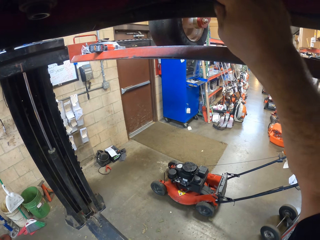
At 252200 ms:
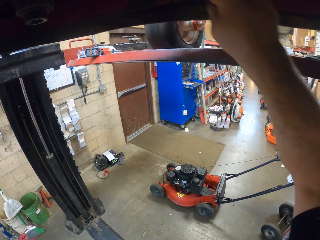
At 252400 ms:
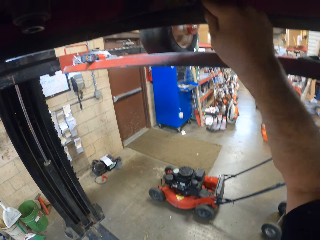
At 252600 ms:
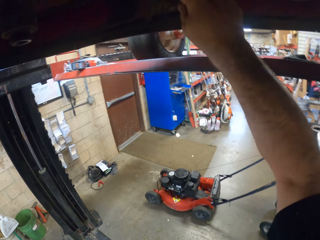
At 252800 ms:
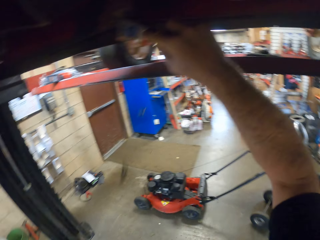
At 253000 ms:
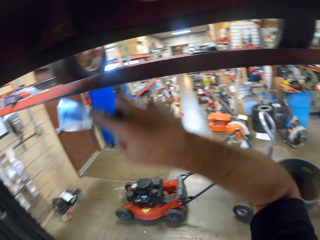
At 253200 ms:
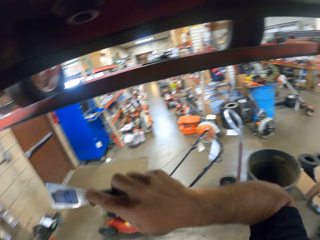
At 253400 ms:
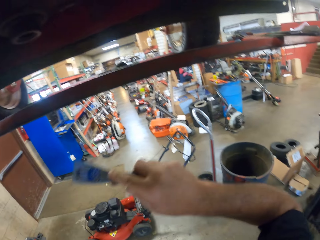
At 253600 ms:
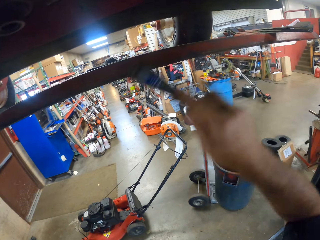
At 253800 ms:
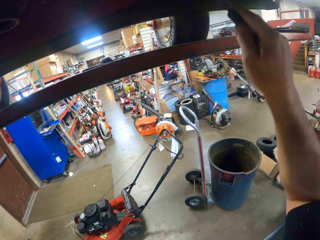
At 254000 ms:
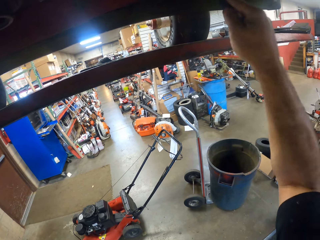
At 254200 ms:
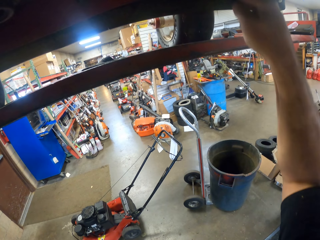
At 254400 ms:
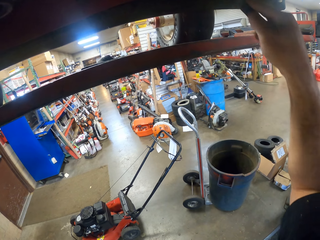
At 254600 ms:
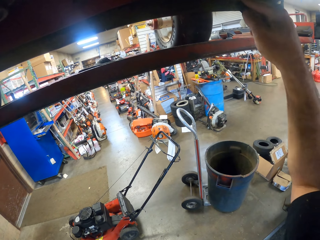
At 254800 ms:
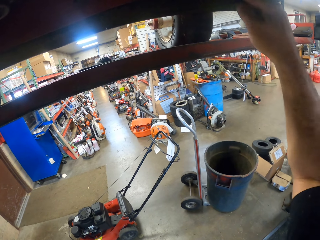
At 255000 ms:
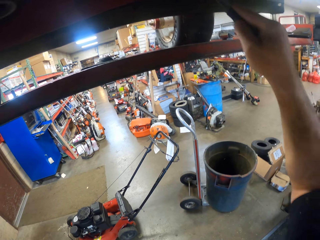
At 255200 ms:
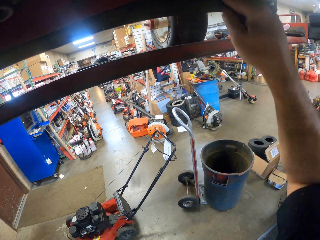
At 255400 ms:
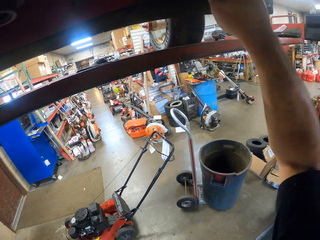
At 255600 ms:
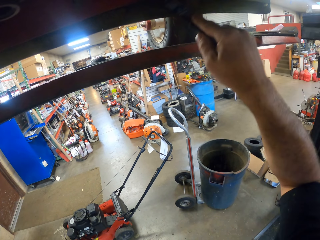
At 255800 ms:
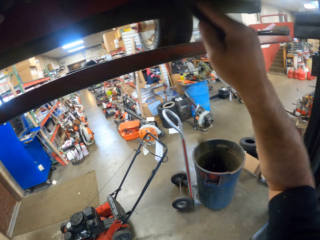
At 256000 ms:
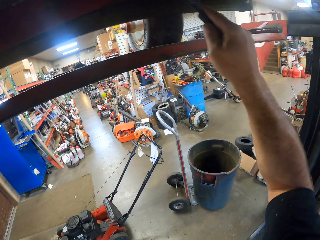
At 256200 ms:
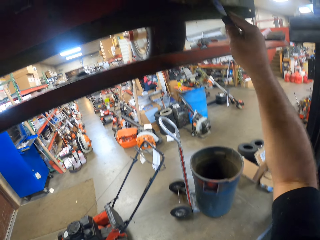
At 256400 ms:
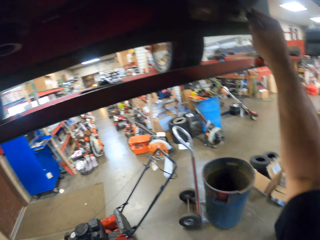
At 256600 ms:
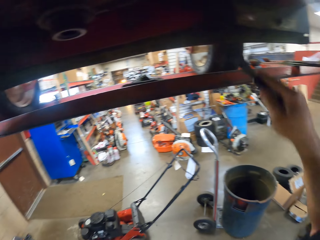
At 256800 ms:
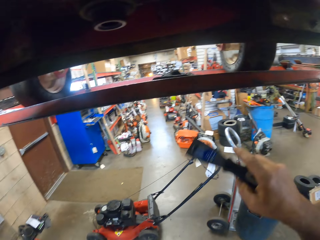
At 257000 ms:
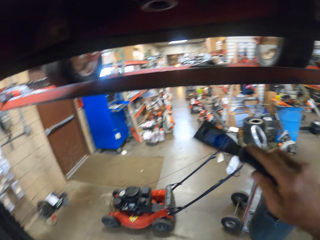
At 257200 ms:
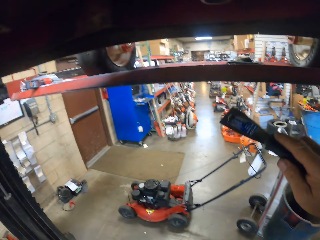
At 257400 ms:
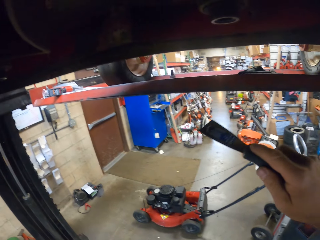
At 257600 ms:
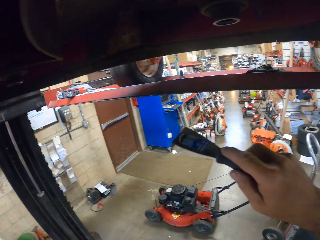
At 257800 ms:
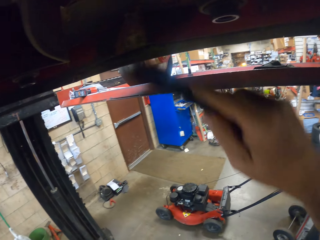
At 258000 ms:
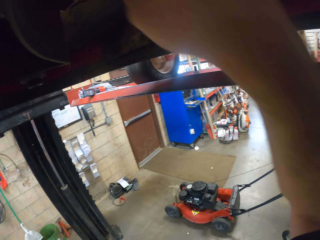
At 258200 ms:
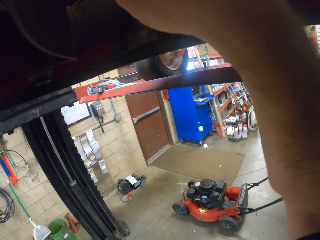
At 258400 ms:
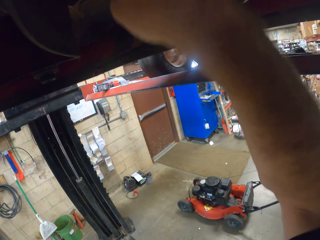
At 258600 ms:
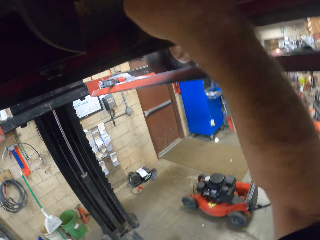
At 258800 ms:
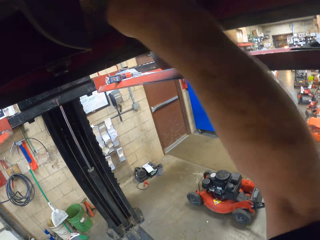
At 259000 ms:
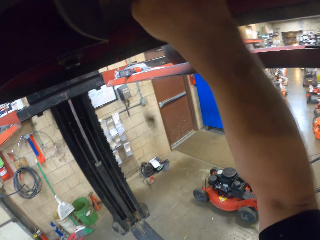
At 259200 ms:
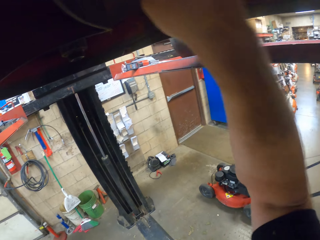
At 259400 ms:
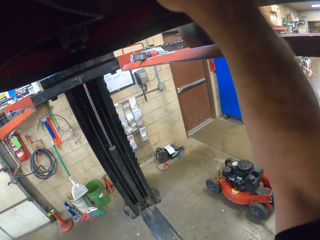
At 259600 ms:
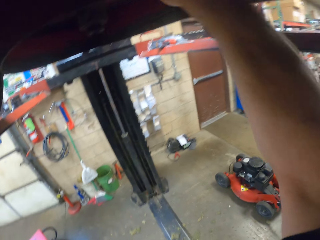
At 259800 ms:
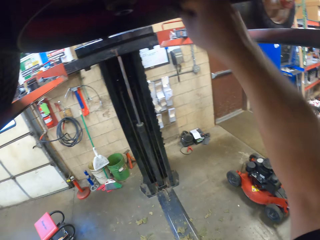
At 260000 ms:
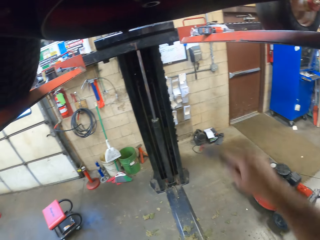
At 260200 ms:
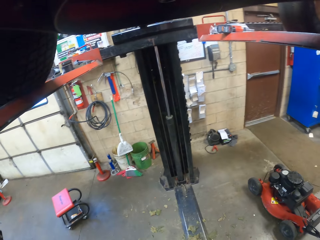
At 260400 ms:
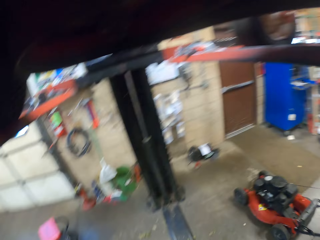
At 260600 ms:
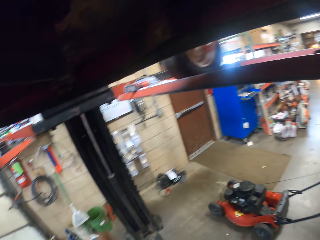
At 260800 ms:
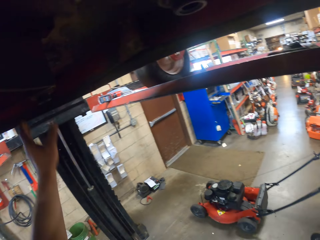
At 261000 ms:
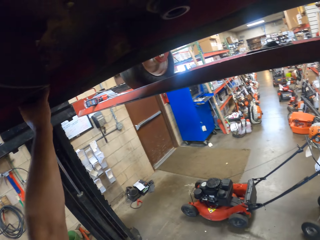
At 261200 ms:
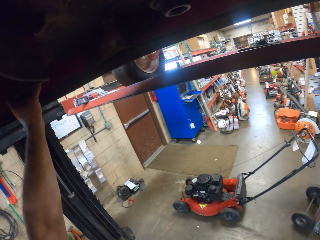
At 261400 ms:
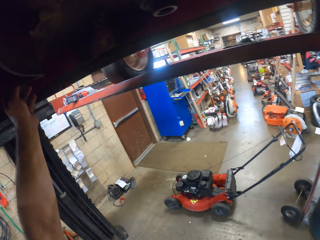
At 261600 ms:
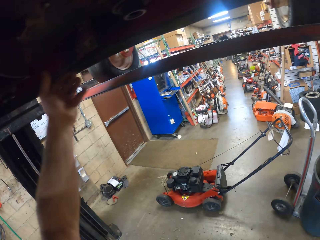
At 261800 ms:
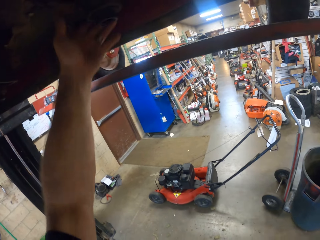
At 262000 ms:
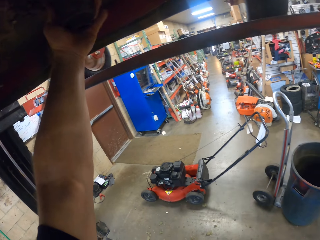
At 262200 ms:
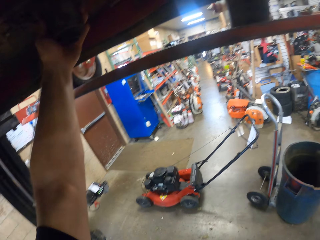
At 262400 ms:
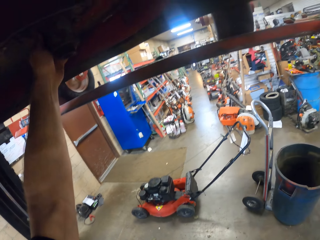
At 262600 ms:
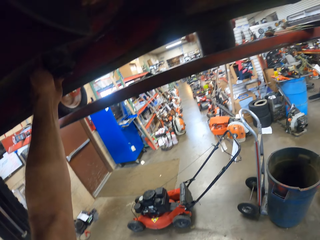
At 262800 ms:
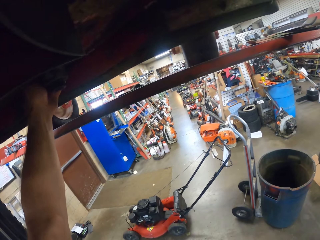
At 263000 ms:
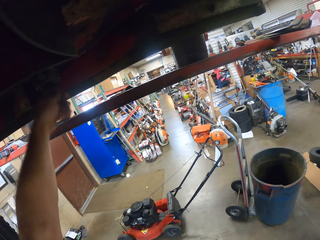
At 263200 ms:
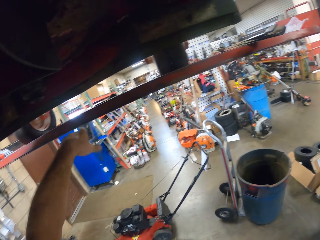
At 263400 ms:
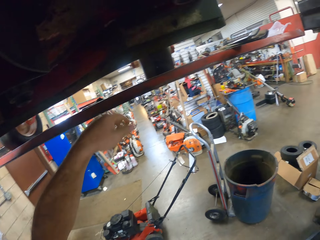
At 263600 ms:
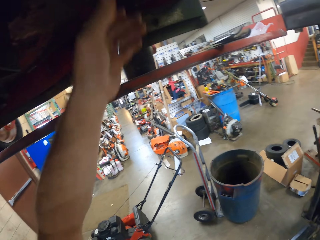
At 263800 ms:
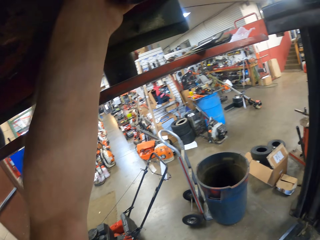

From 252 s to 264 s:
The camera wearer pulls the skiving knife off the metal. They remove dirt from the metal with the skiving knife. They pull the skiving knife off the metal. They remove dirt from the metal with the skiving knife. They hold something. They remove dirt from something.

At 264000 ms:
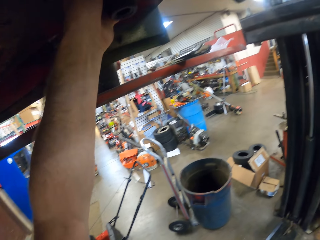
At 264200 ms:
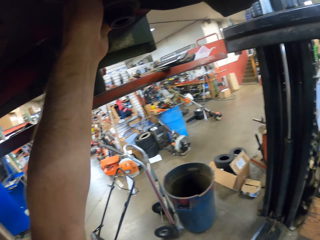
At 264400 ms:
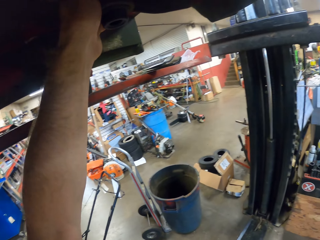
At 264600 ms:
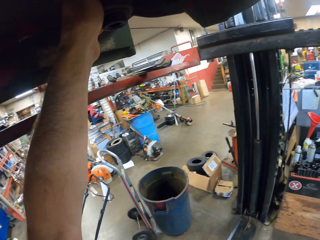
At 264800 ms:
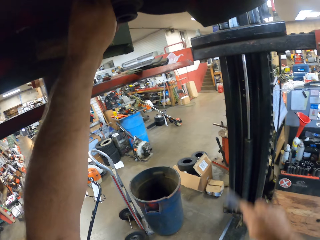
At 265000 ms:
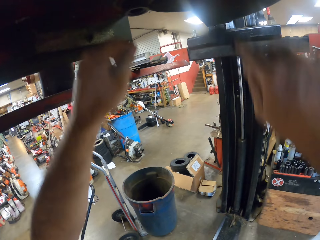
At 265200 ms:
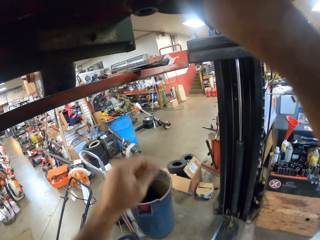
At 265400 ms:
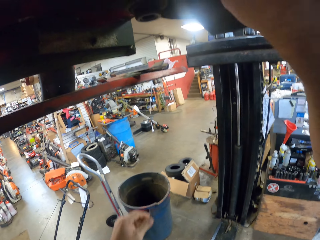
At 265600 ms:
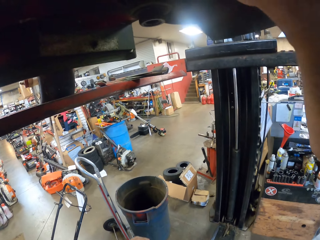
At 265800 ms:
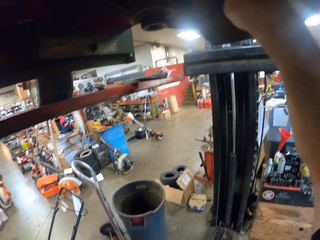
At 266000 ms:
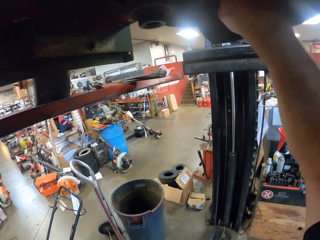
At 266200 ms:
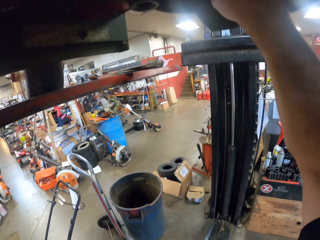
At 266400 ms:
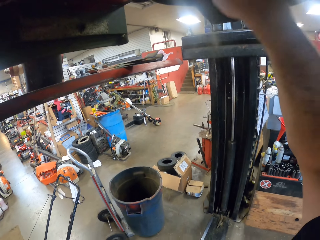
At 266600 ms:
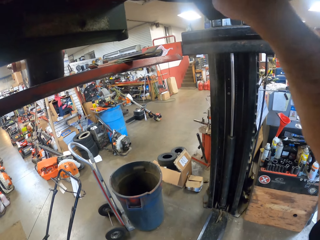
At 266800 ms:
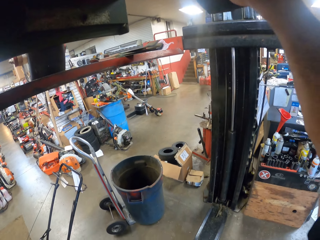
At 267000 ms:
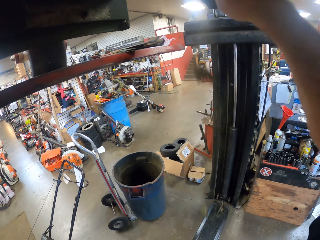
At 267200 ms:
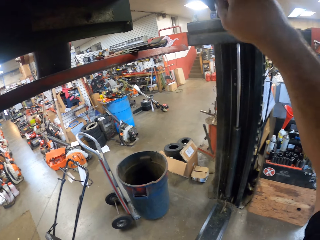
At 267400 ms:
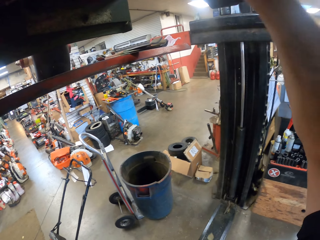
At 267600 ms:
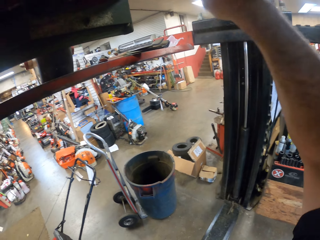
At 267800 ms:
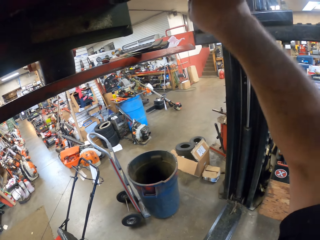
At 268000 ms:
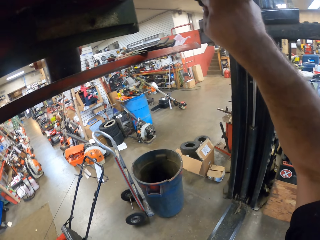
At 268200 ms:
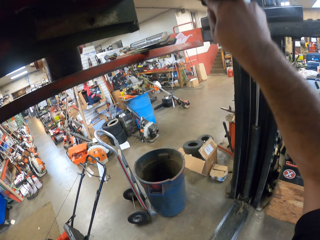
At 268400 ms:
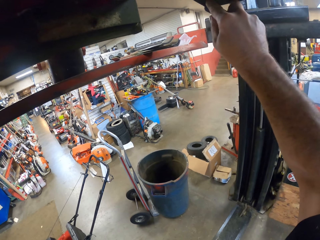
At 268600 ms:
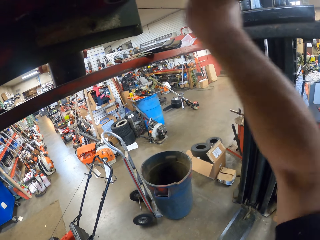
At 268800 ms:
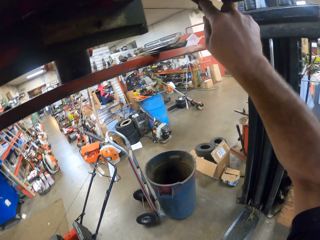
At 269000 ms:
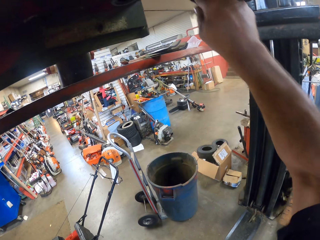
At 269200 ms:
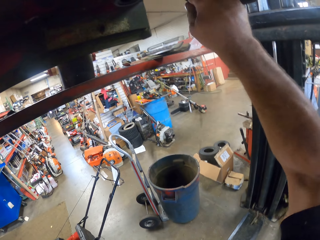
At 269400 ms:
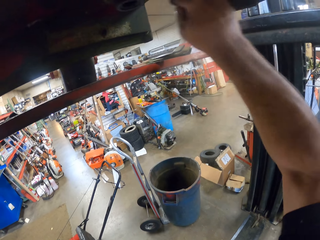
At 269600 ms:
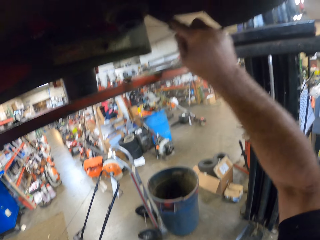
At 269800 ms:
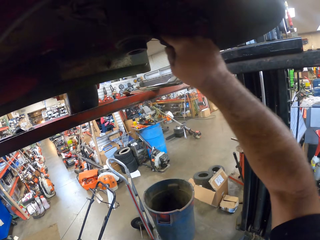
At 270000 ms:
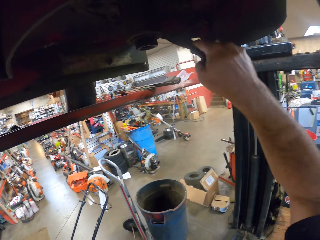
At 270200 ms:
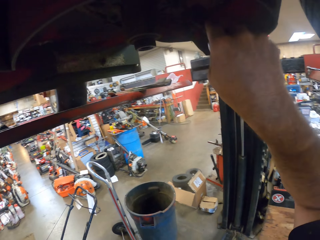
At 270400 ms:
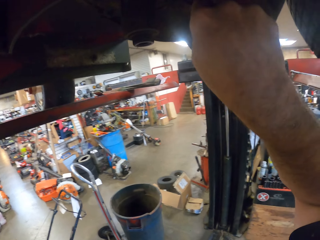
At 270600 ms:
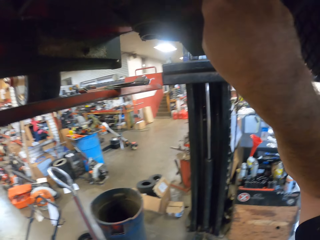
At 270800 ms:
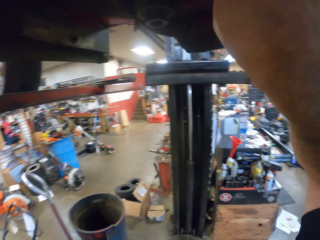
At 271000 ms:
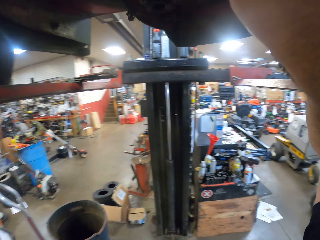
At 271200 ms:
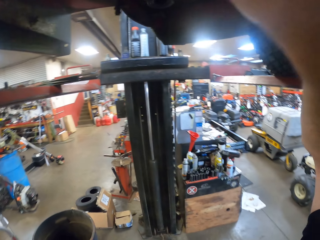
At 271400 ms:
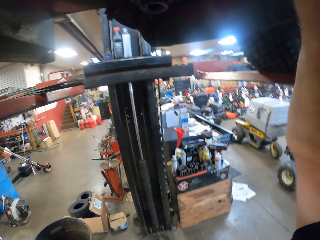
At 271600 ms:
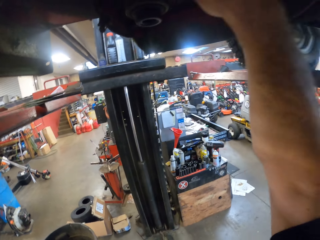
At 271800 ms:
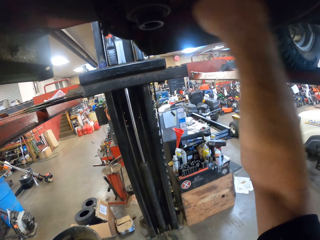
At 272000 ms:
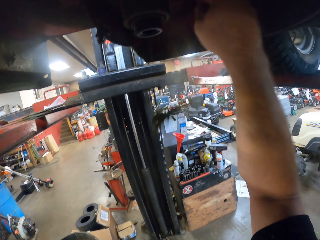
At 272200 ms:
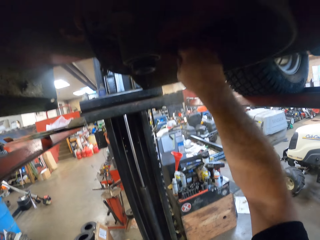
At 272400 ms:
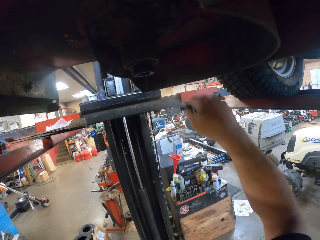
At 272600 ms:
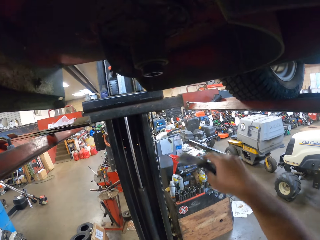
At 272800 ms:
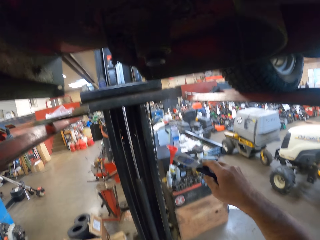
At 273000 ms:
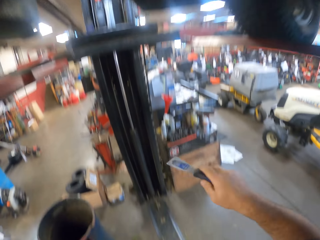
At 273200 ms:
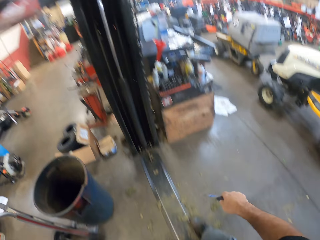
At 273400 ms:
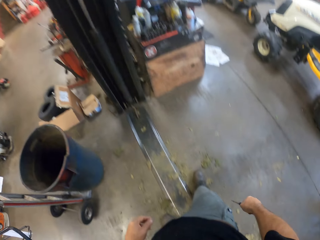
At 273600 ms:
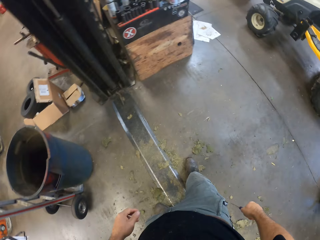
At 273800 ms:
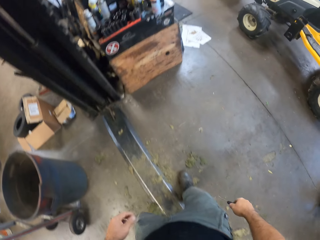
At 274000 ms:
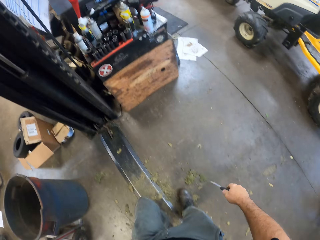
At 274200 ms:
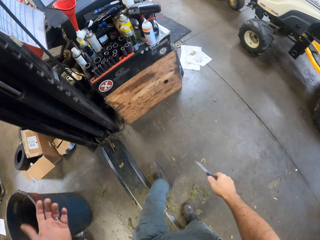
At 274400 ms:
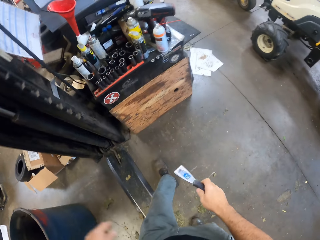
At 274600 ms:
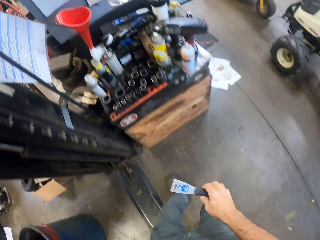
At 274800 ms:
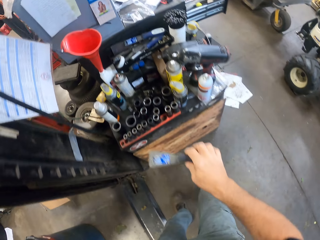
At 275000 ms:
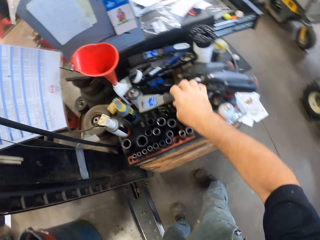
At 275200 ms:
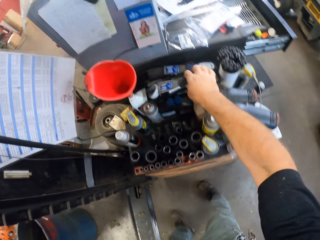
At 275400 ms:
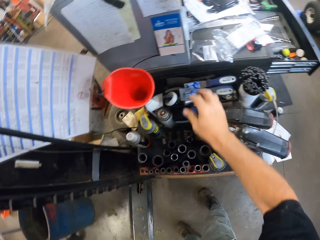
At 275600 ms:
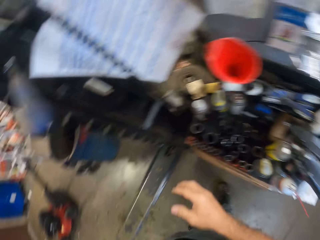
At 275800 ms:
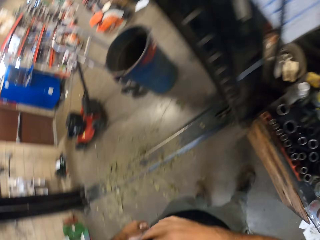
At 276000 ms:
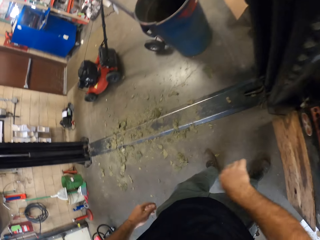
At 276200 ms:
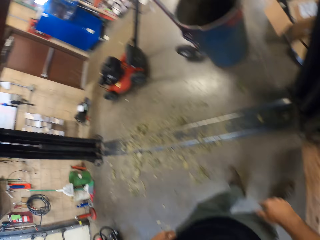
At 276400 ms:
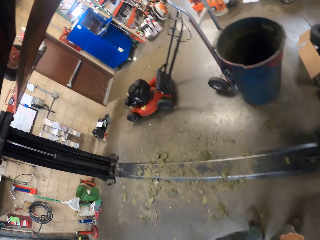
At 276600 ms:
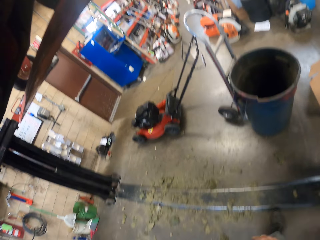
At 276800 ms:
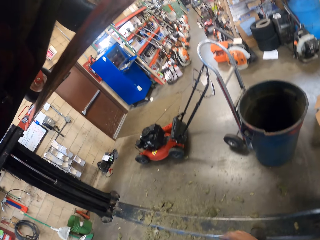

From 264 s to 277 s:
The camera wearer holds something. They remove dirt from the metal with the skiving knife. They pull the skiving knife off the metal. They walk around the workshop. They put the skiving knife on the table.
